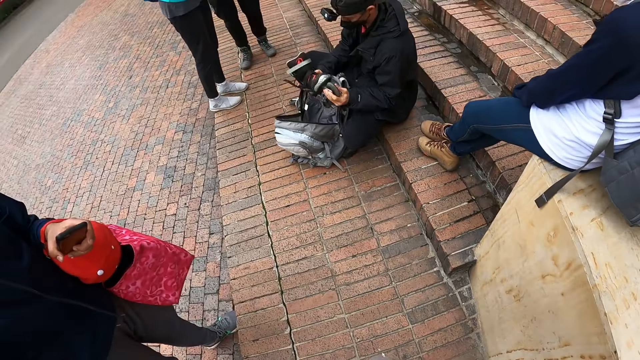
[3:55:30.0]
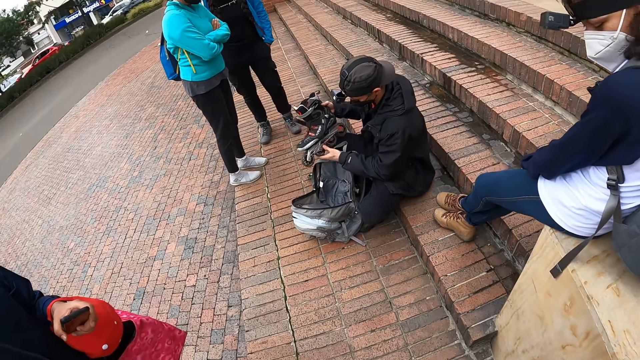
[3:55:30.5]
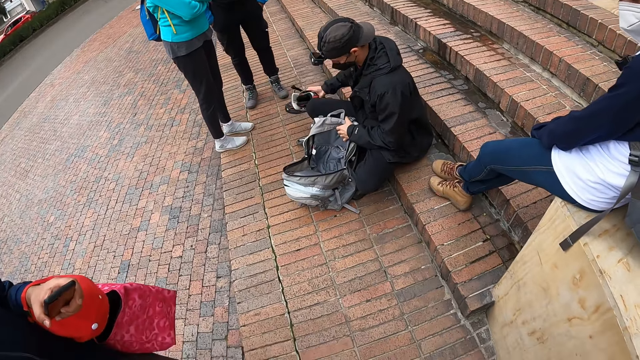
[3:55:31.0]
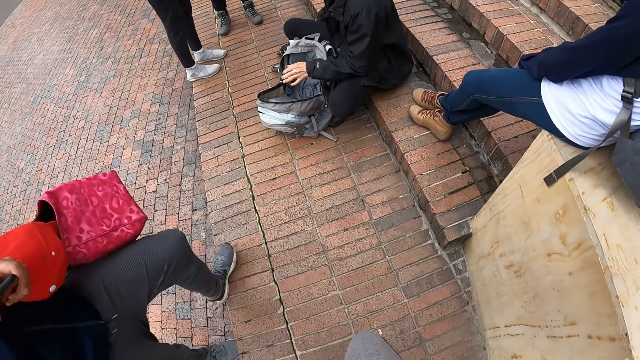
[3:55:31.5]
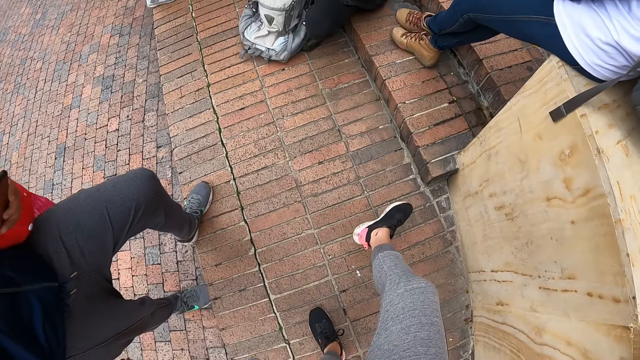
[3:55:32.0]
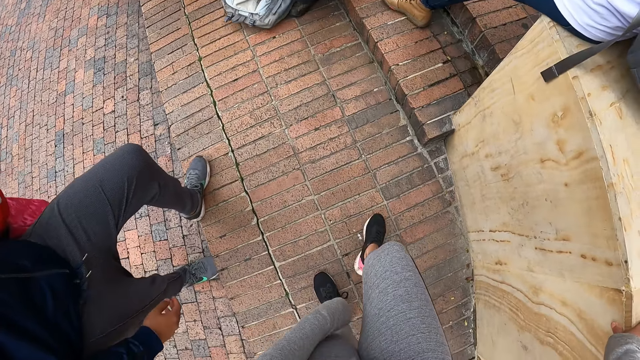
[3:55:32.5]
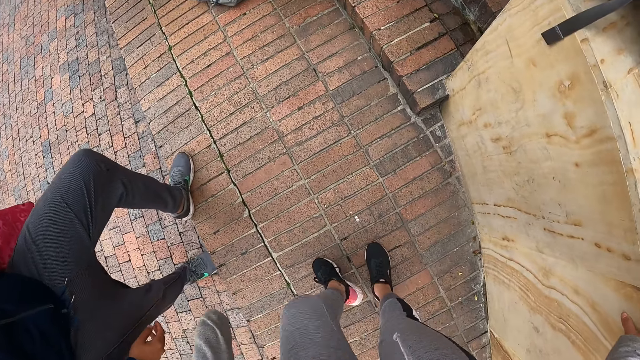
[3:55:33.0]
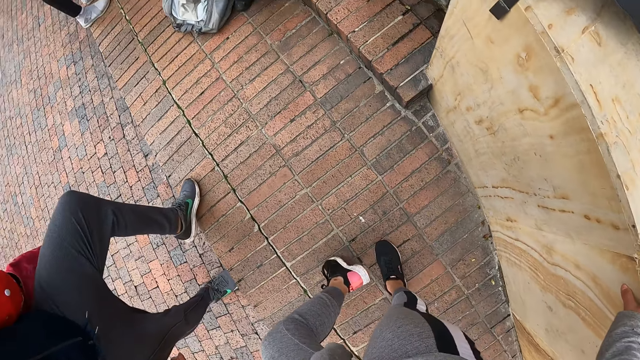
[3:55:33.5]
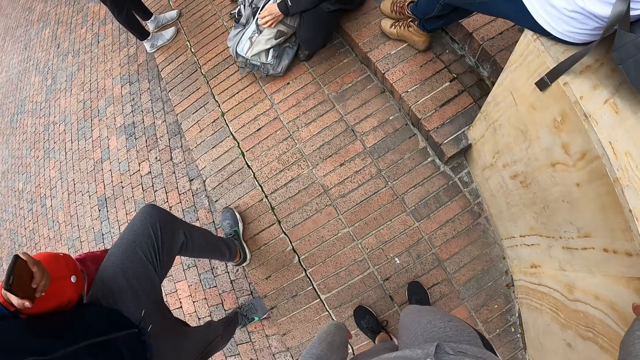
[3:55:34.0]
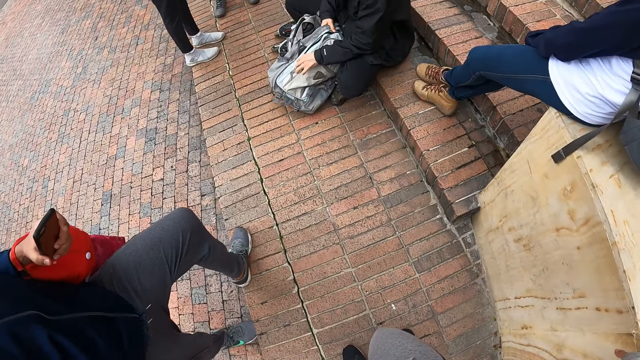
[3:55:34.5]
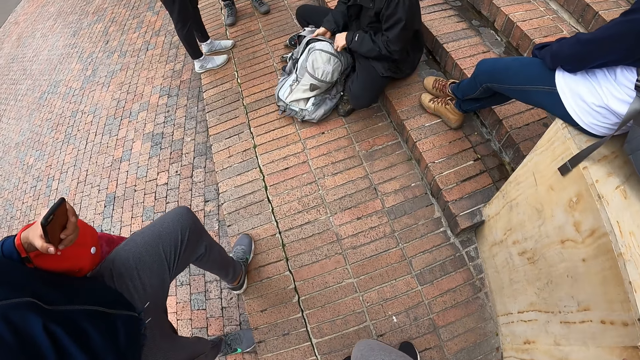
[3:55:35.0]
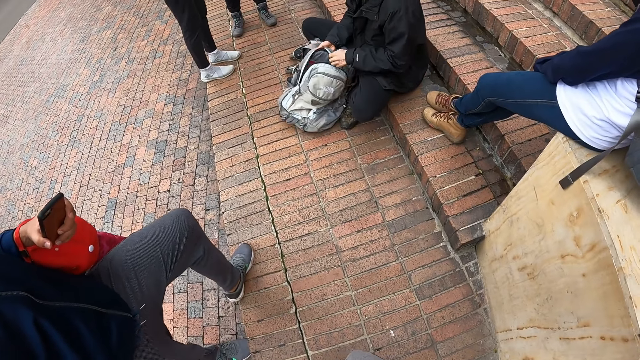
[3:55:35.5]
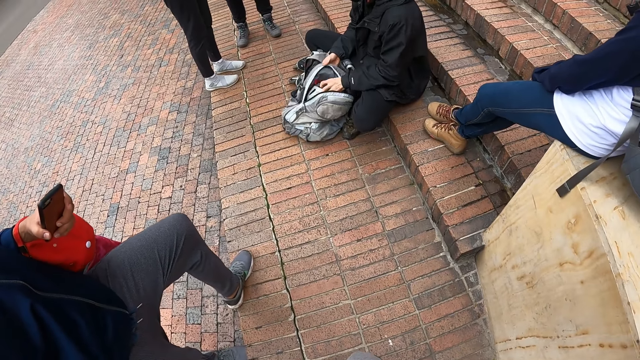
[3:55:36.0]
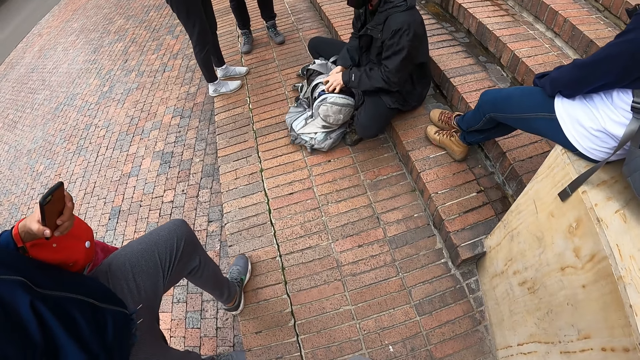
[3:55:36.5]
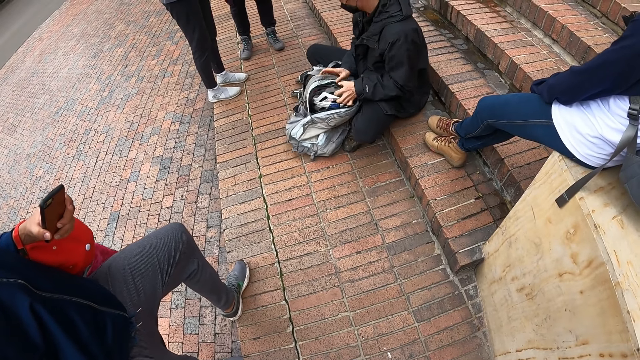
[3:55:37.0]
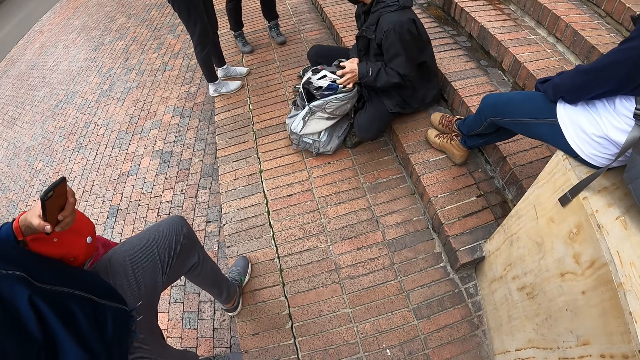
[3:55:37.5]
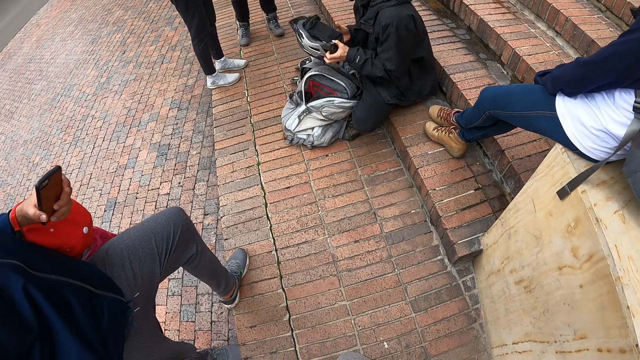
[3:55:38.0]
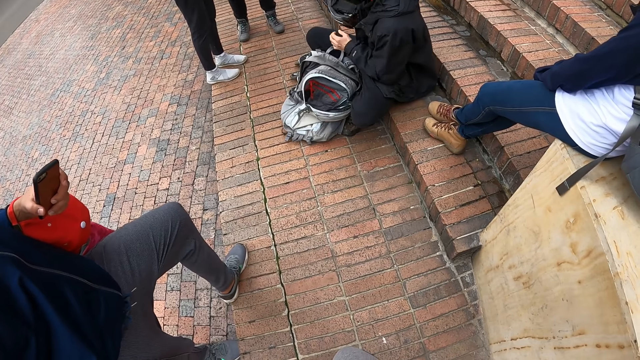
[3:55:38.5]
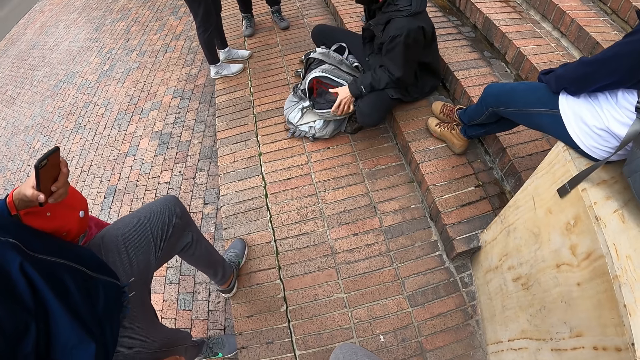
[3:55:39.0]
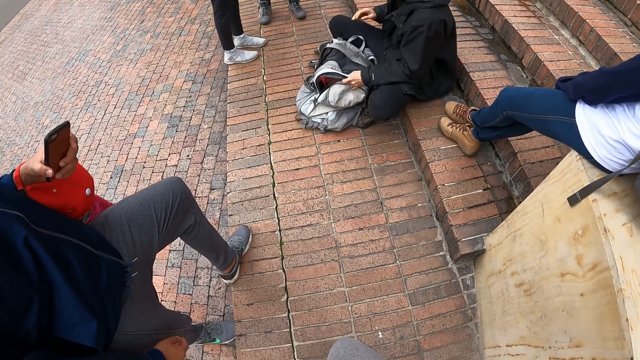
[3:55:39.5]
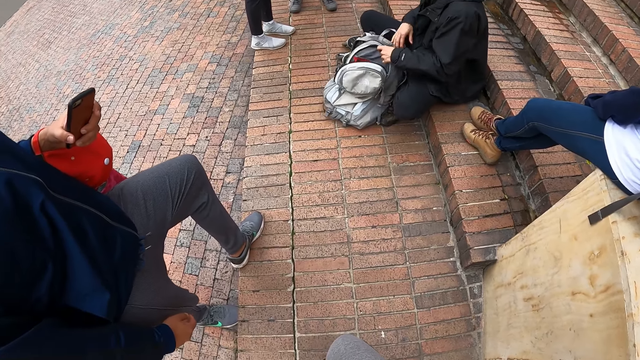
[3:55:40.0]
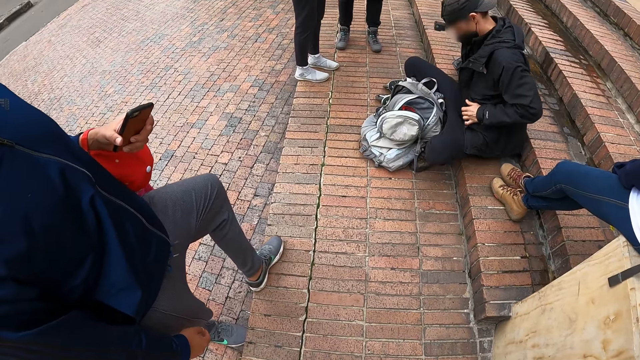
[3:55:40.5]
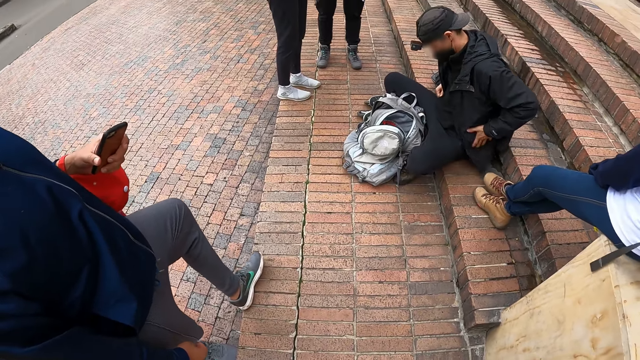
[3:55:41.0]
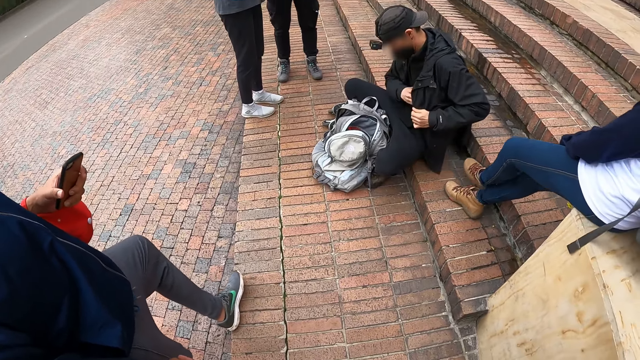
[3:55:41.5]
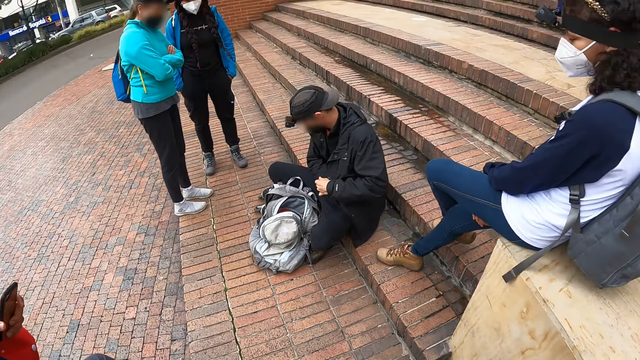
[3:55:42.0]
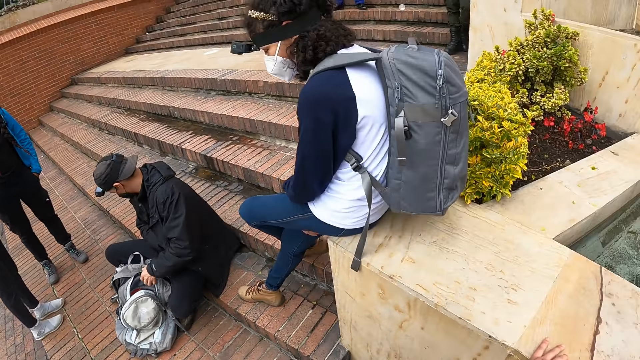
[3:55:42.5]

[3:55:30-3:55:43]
The man removes a skating shoe from the bag with both hands. He drops the skating shoe on the ground with his left hand and closes the bag with his left hand. The camera wearer speaks with gestures. She stretches her right leg to the front. She drops her right leg on the ground. She views the back of her shoes. The man opens the bag with his left hand. He removes a helmet from the bag with his left hand. He passes the helmet to his right hand. He drops the helmet on the staircase with his right hand. He touches his jacket. He searches his jacket pockets with both hands.

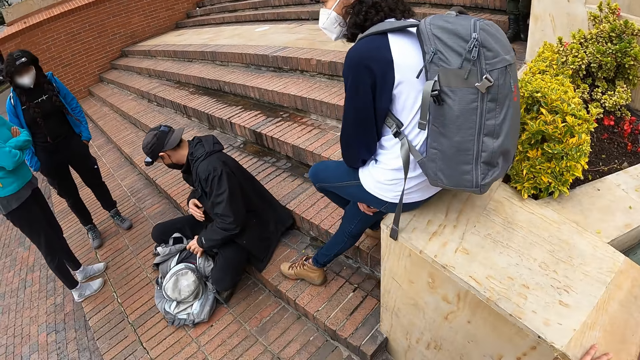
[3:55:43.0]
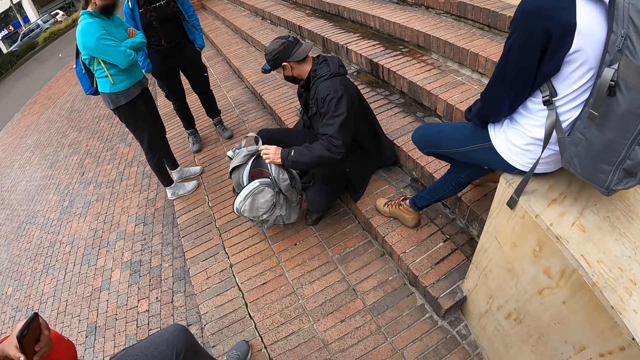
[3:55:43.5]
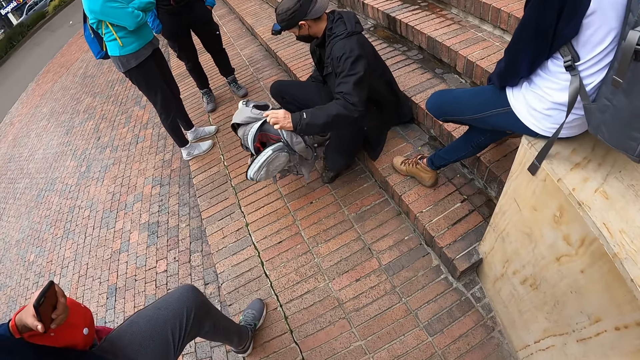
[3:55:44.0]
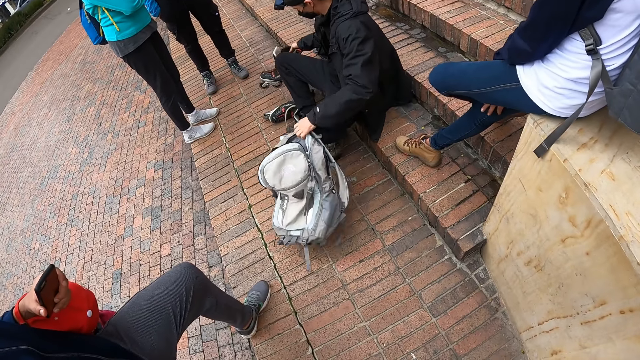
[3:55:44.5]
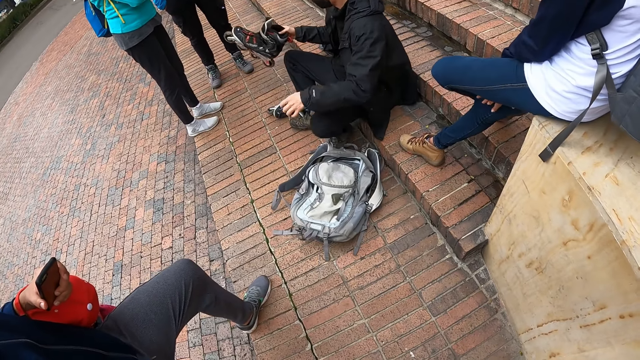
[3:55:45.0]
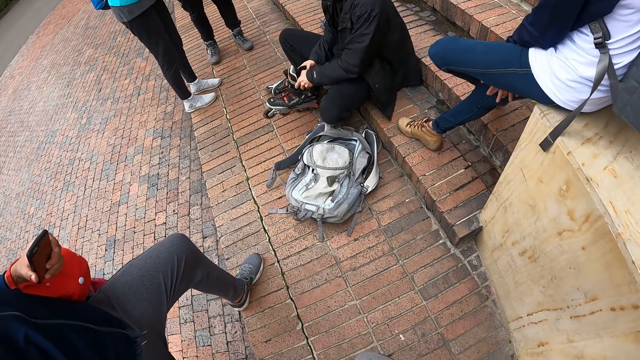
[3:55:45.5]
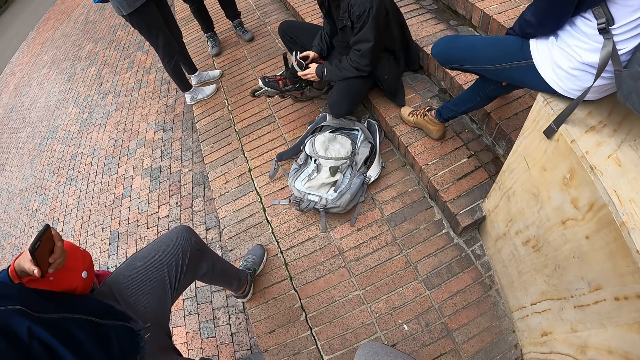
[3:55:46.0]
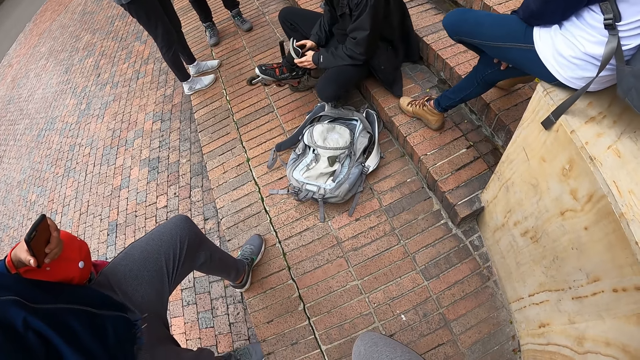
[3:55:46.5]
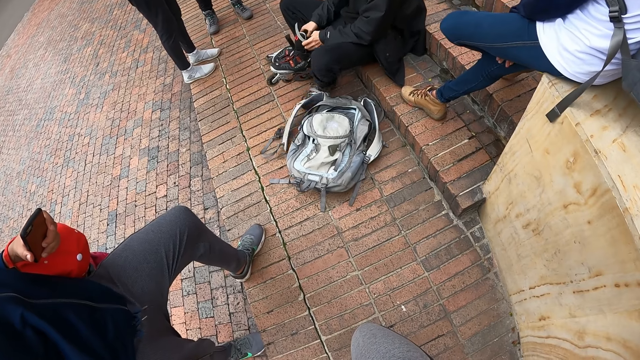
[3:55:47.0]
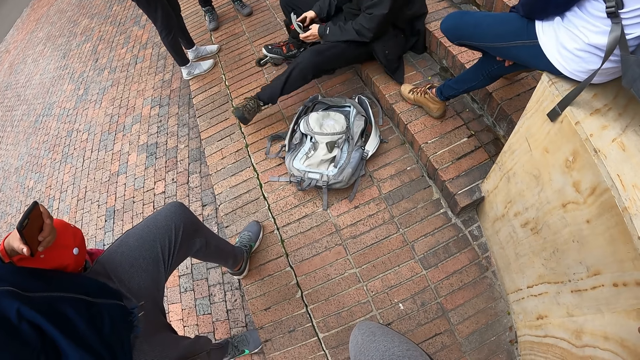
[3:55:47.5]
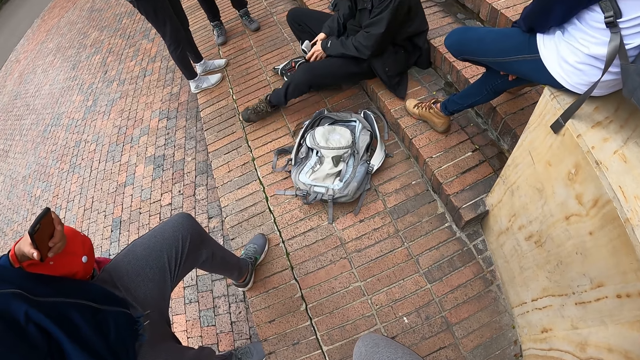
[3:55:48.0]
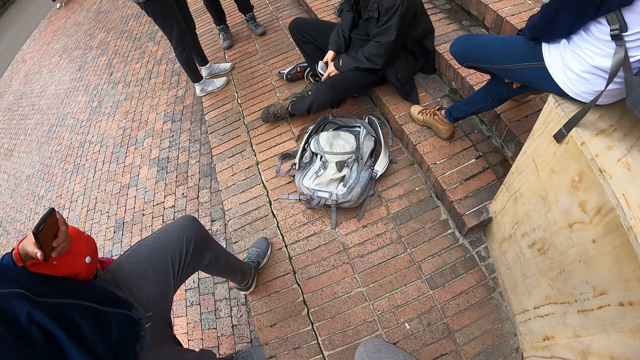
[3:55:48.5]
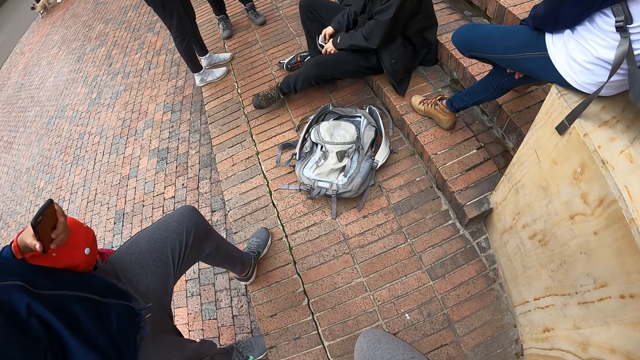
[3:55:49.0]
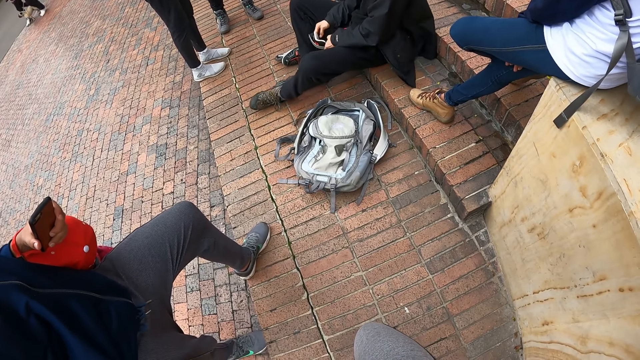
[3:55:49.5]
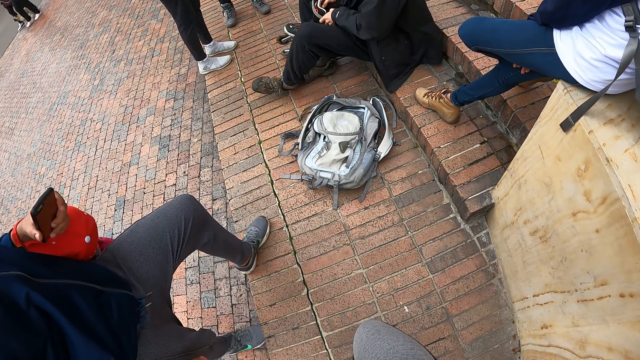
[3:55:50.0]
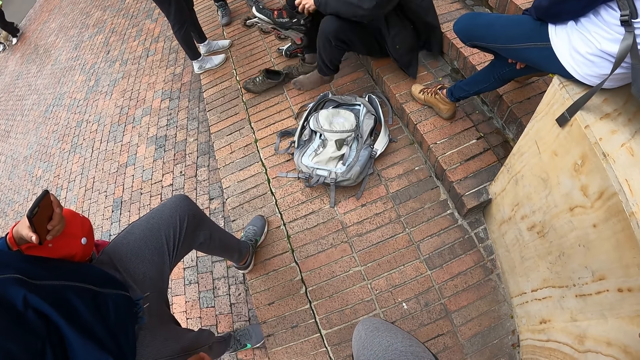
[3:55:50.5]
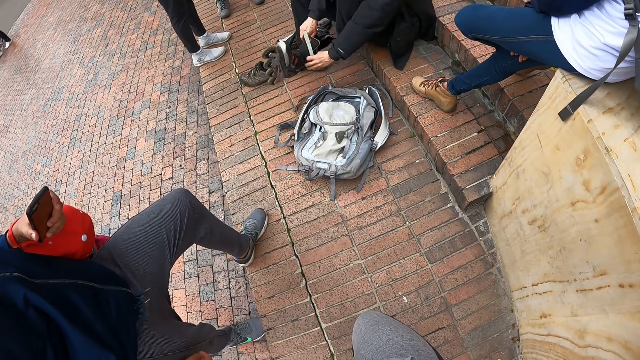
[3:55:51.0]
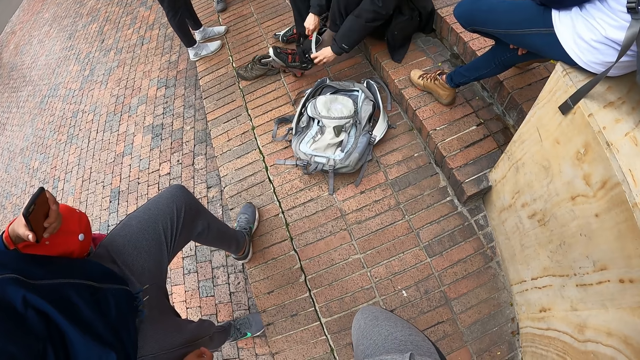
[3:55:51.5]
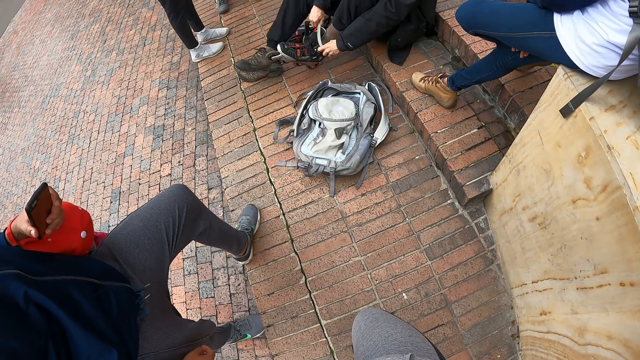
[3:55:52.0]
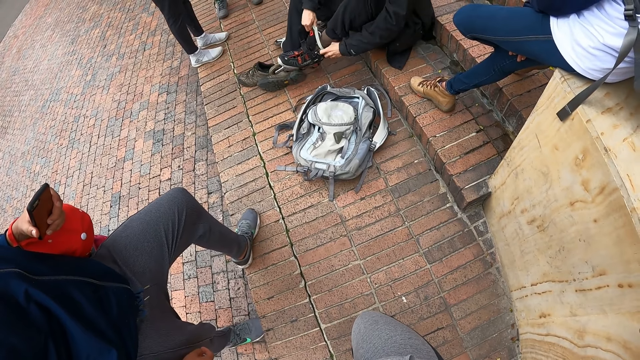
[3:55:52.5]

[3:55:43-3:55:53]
The man lifts his bag from the ground with his left hand. He moves the backpack. He picks the skating shoe with his right hand. He drops the bag on the ground with his left hand. He holds the skating shoe with his left hand. He removes his left shoe with his right leg. He wears the skating shoe on his left leg with both hands.
